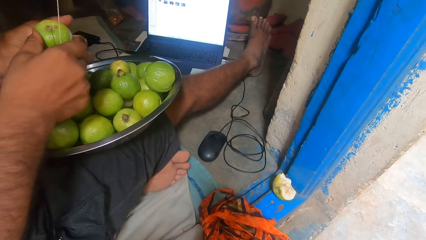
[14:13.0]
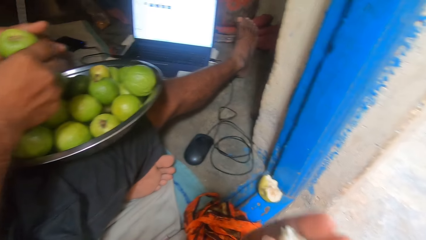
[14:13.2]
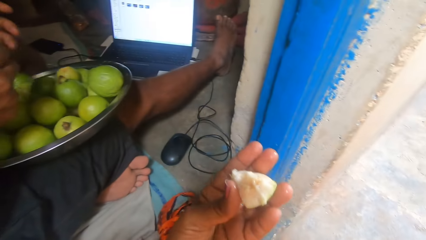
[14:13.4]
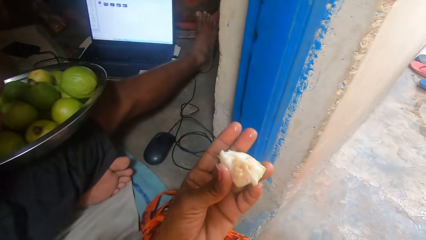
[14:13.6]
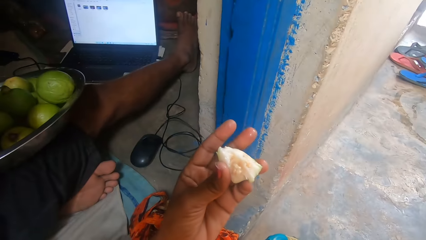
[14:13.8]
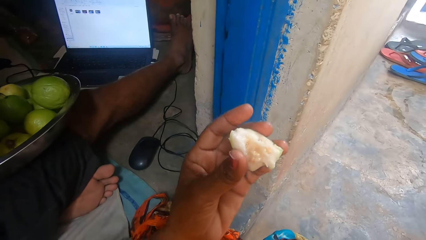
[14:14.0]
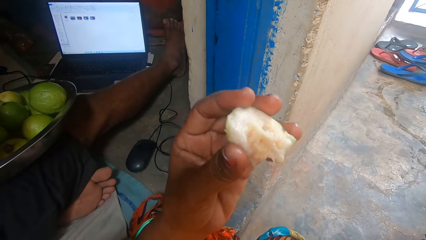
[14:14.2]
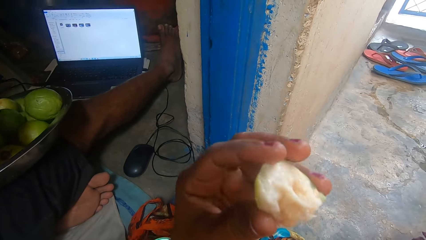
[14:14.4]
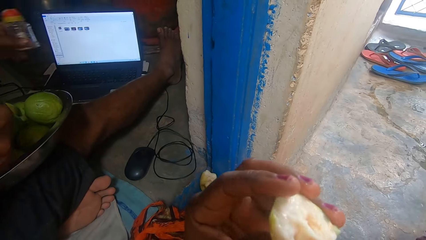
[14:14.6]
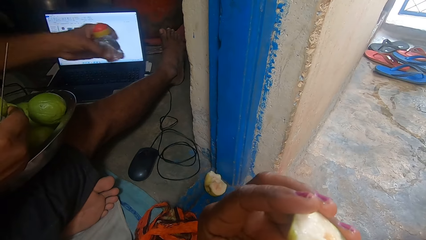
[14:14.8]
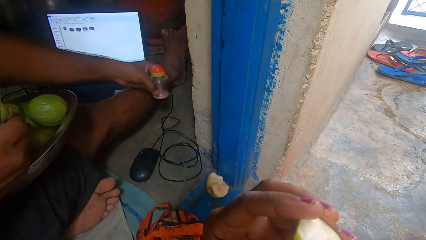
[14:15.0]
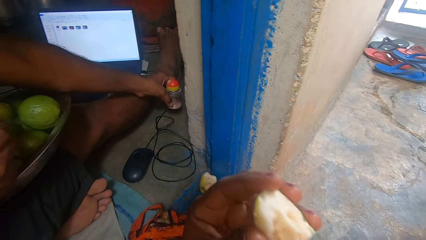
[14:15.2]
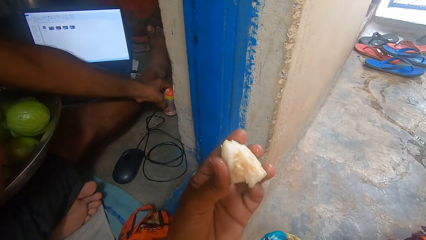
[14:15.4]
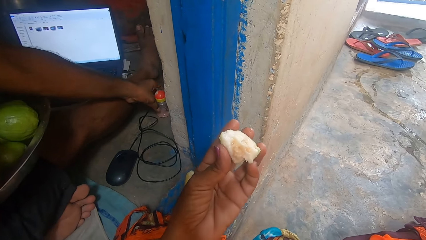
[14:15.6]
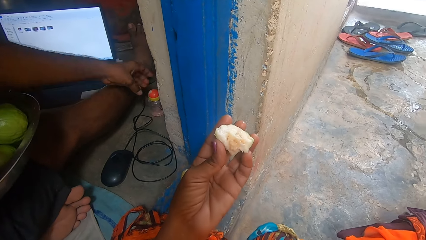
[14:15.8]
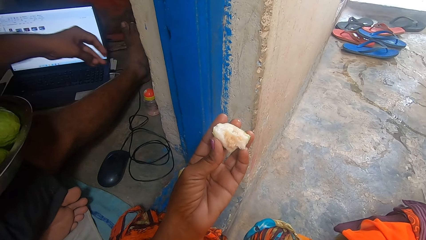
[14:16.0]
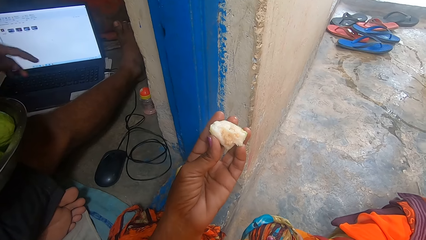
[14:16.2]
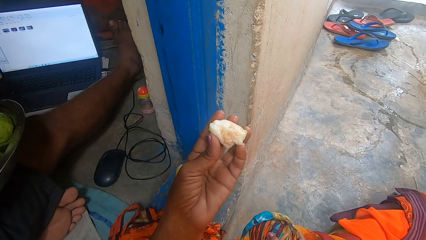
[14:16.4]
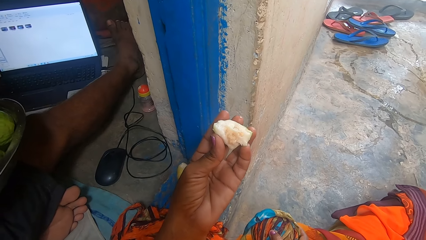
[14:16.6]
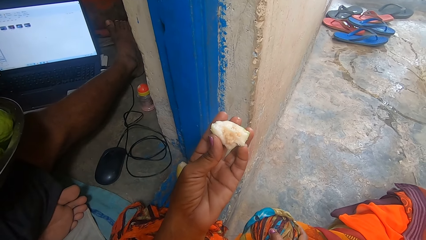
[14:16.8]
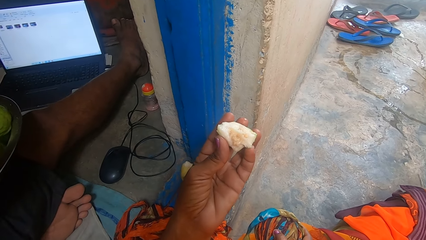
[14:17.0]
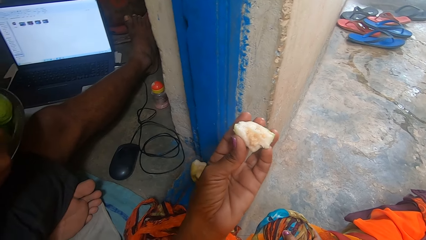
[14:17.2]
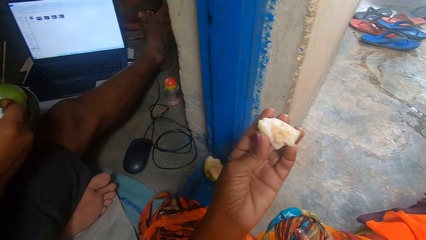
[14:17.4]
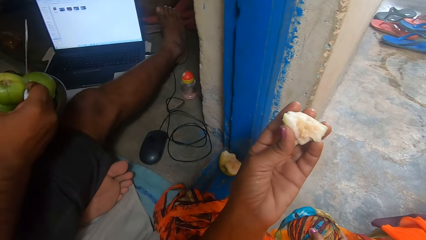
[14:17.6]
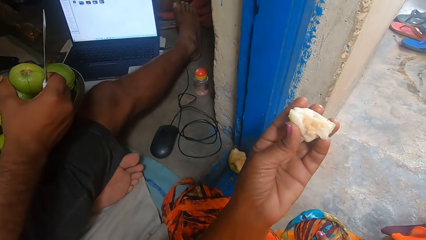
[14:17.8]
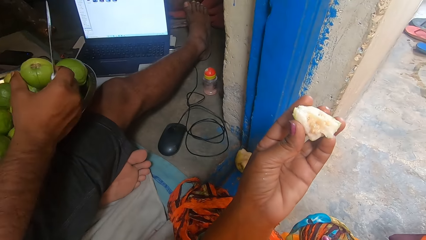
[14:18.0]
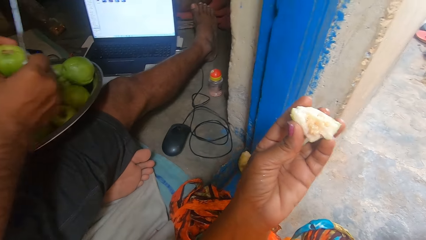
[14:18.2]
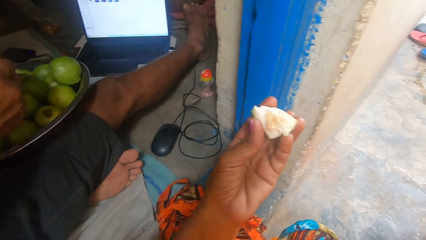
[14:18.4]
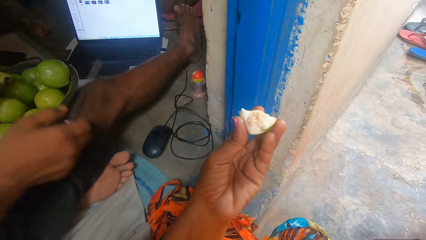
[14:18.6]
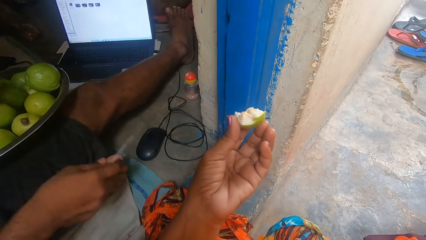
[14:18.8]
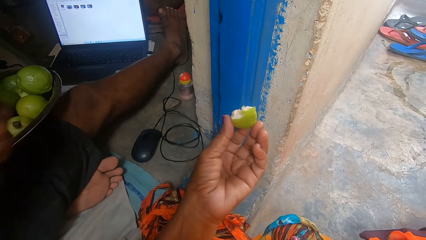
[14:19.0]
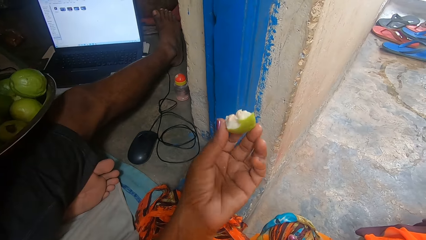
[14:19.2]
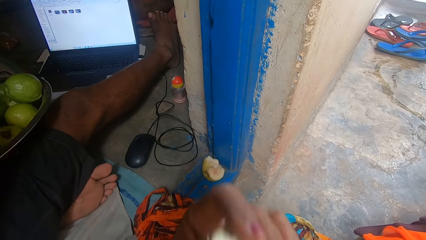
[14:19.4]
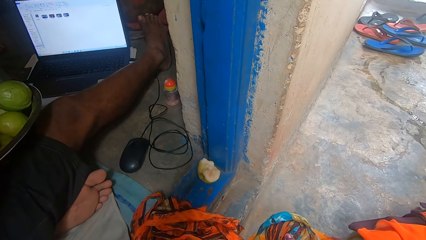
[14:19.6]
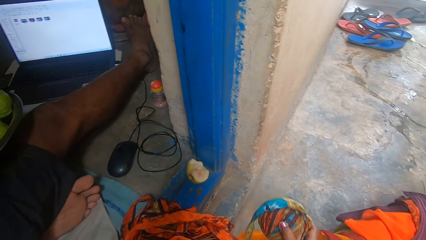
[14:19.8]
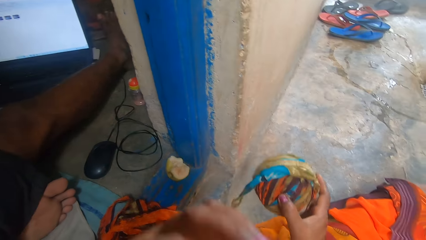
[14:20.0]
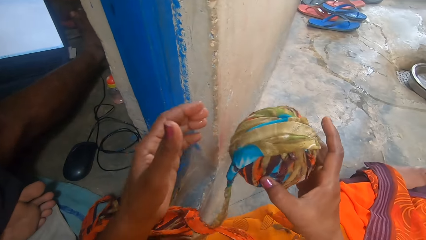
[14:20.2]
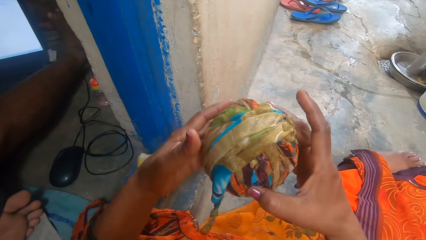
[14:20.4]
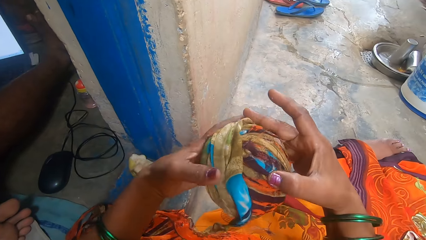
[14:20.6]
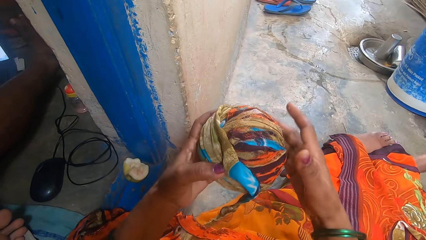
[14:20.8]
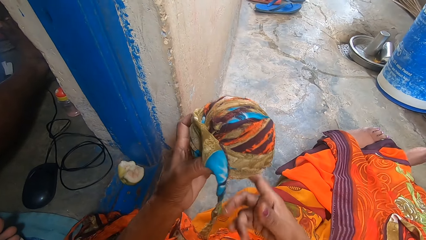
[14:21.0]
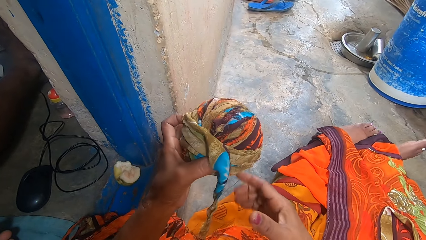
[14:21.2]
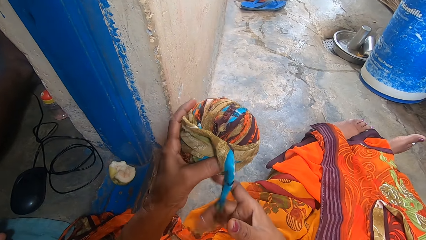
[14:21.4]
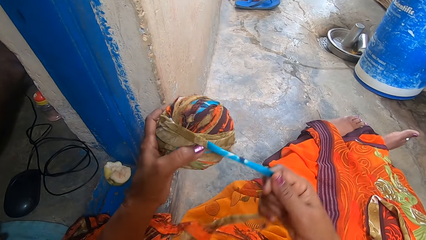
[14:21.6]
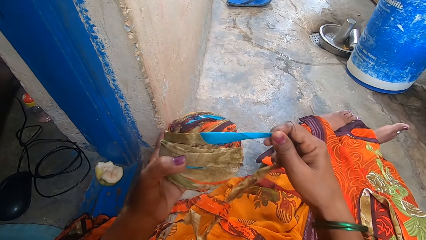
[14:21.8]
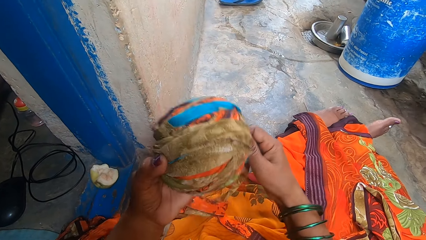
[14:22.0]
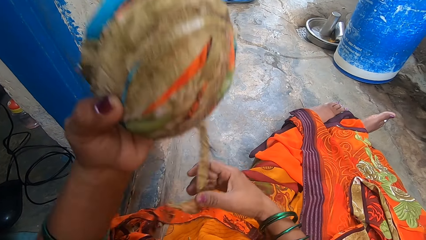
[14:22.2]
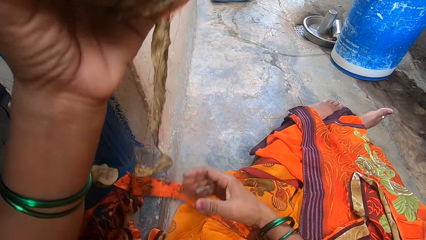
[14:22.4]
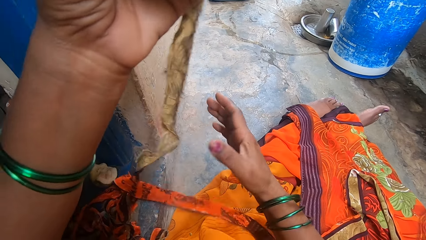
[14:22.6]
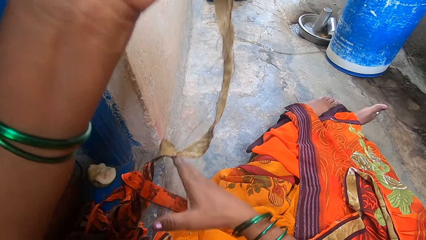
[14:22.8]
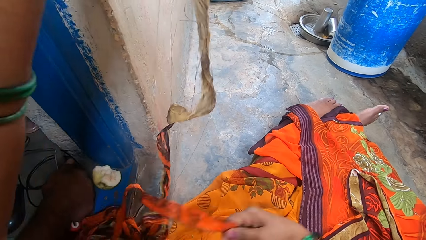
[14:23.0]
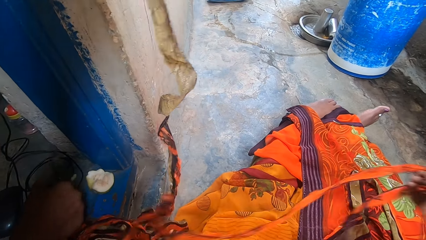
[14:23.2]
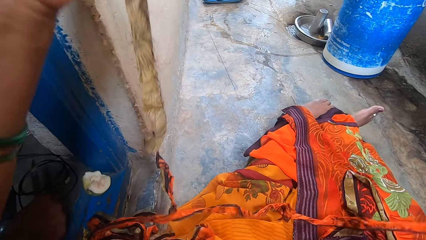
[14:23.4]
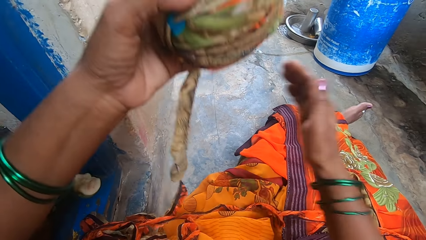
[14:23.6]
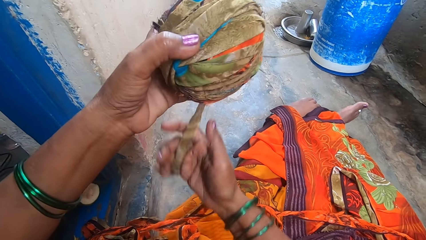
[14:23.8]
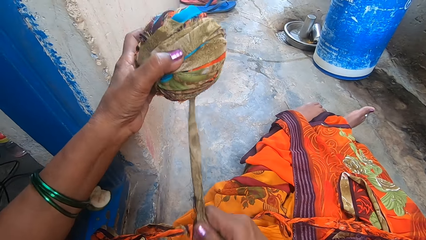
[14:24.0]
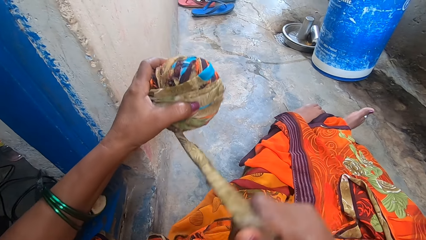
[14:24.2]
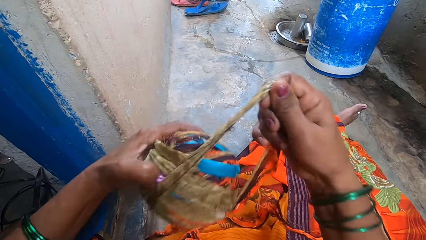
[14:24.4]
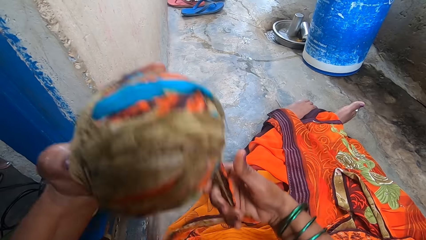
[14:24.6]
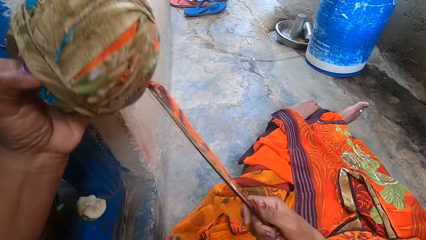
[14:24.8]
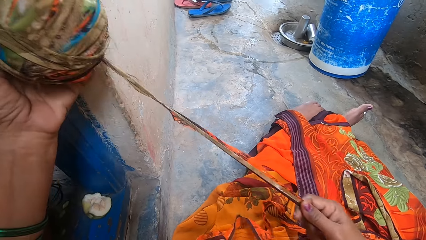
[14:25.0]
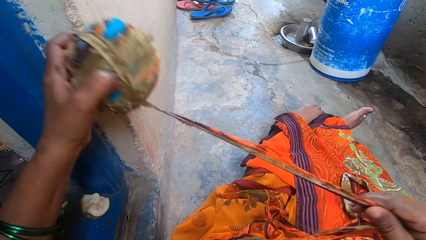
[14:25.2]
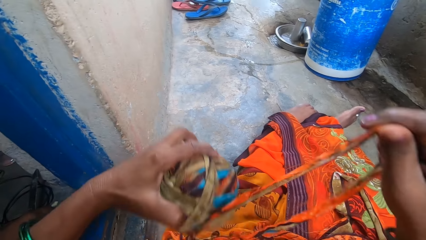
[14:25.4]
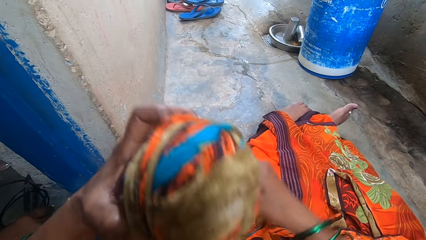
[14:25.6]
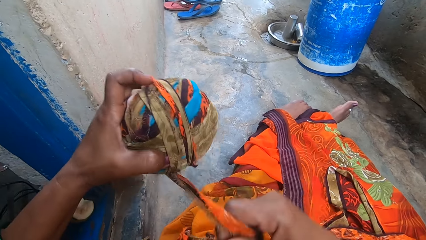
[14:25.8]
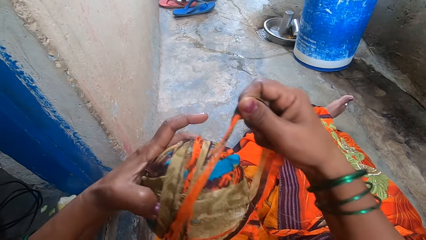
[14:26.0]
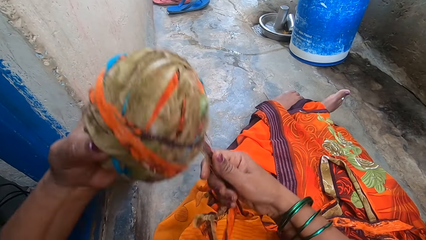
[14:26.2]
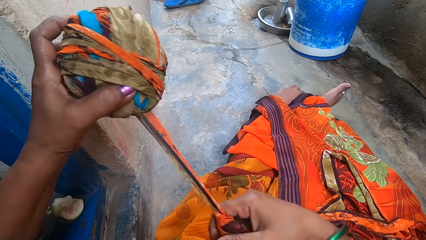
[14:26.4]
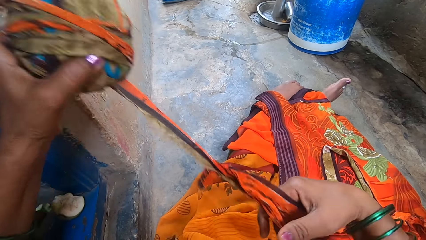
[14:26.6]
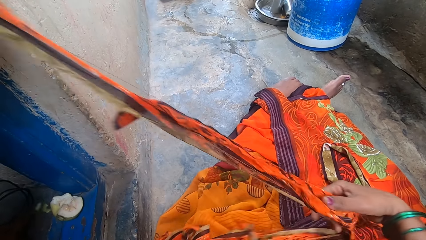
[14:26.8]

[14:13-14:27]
A man cuts the guava with a knife. The camera wearer eats the guava. They put down the salt shaker. They look at the guava. They eat the guava. They pick up a cloth garment. They fold the rope. They roll the cloth garment.

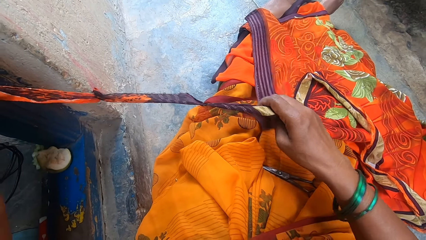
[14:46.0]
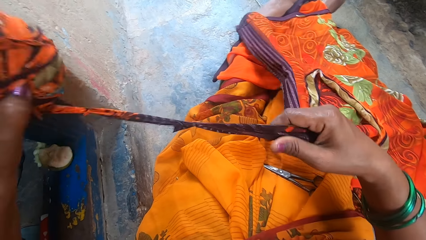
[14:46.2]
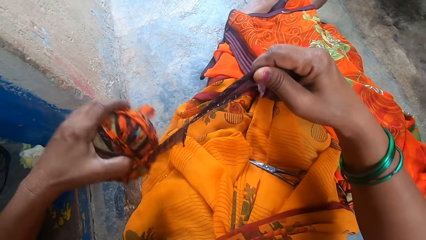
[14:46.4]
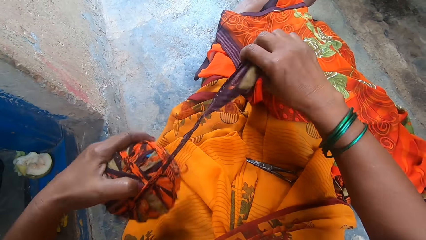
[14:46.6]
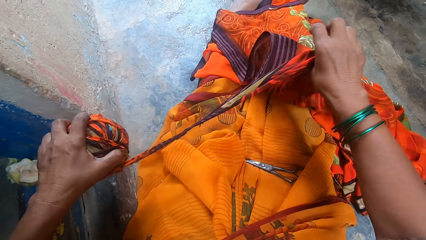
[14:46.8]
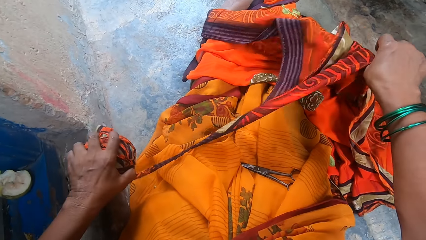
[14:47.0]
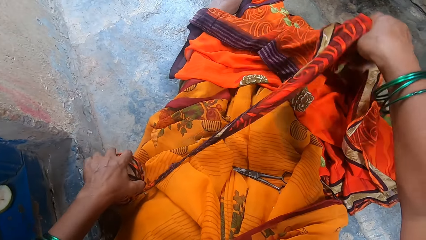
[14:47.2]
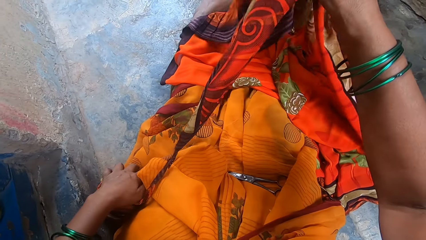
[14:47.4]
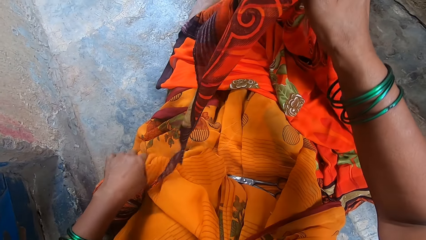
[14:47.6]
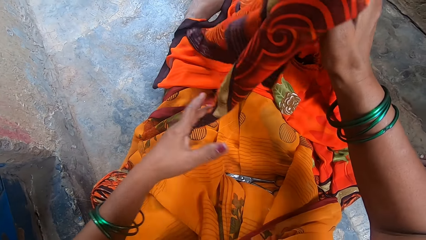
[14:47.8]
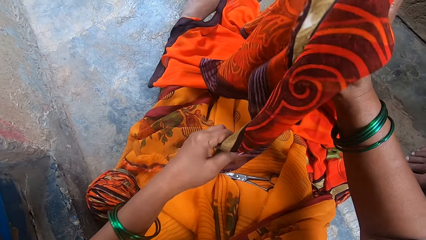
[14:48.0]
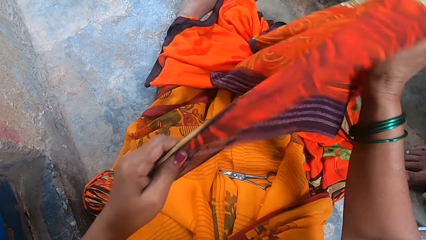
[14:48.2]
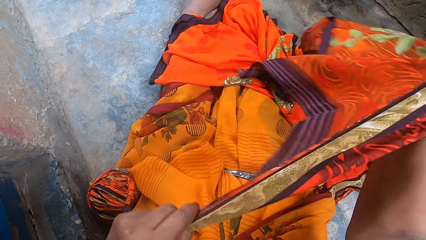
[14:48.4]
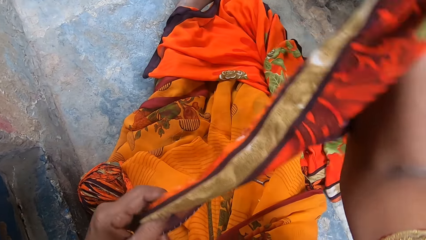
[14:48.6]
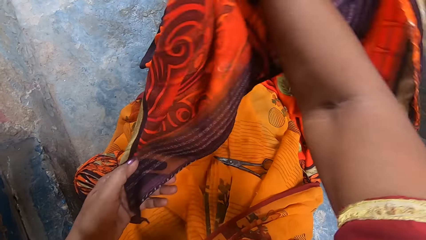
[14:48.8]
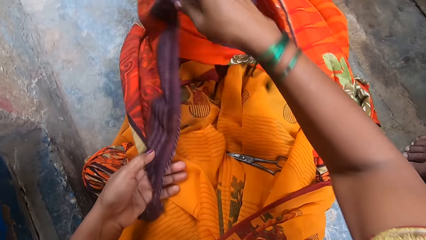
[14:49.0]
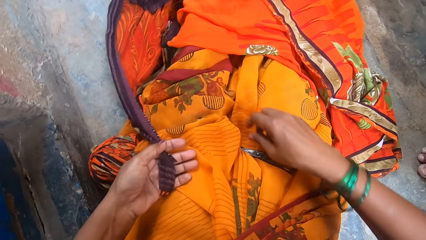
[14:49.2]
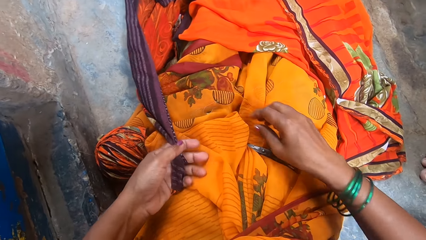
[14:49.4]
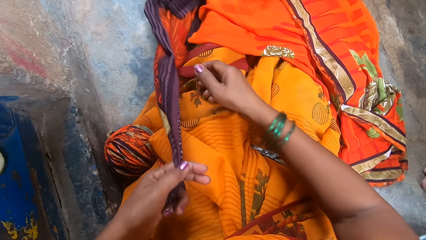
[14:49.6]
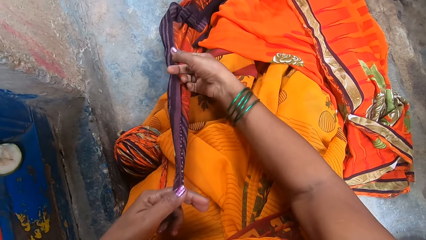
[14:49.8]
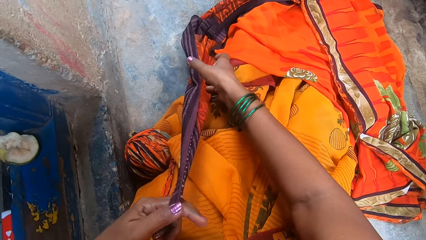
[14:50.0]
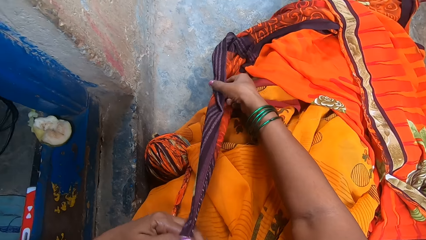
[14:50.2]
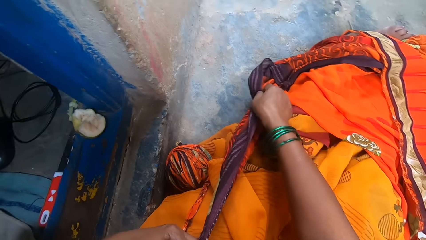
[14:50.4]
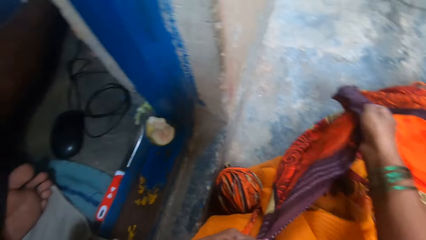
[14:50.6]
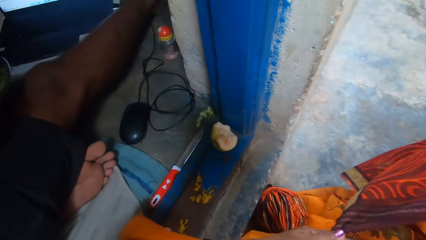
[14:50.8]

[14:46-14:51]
The camera wearer picks up a cloth garment. They put down the yarn. They move the cloth. They align the cloth.
